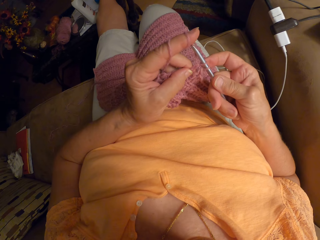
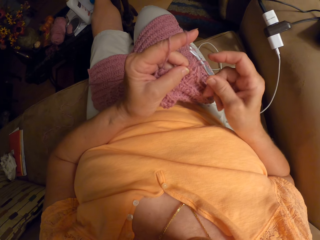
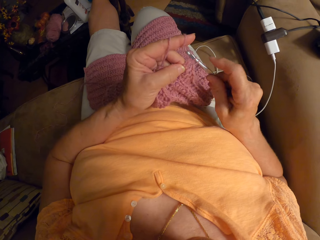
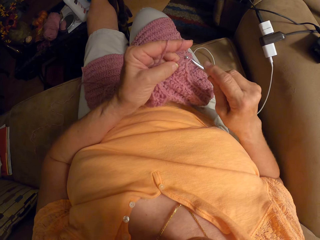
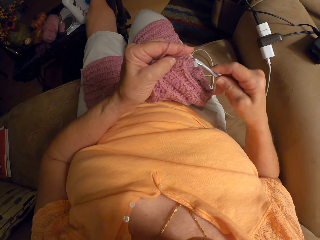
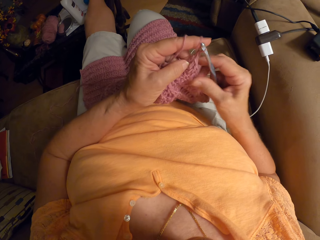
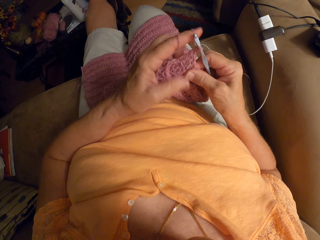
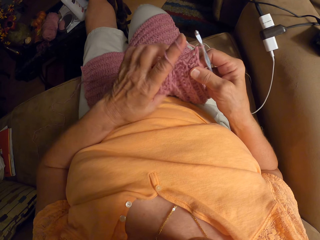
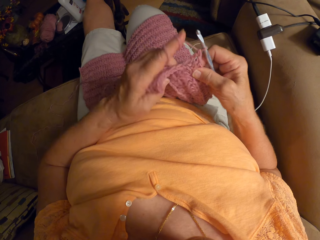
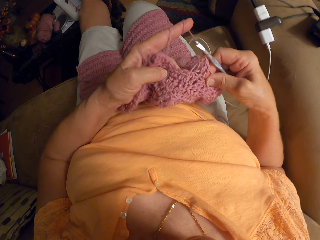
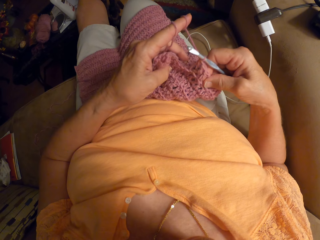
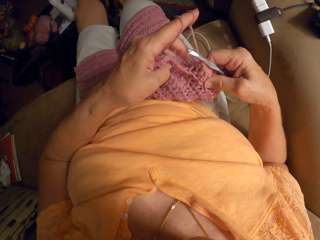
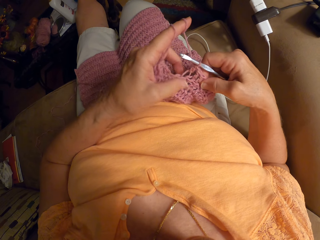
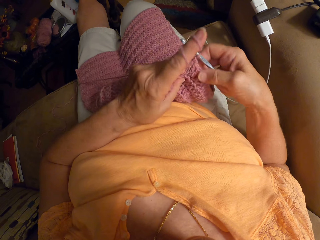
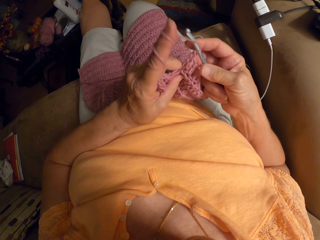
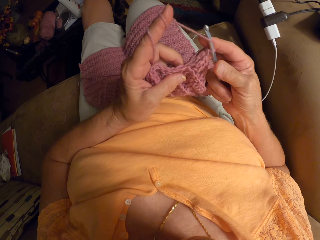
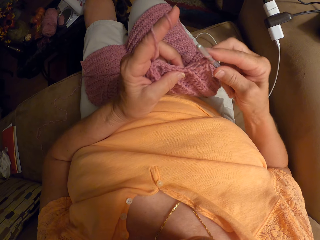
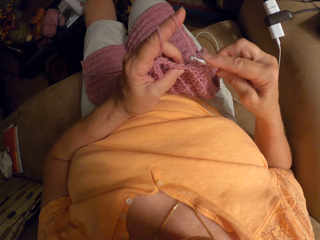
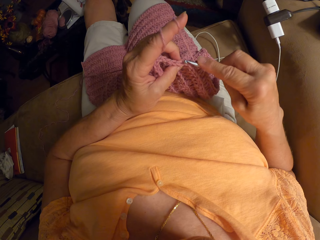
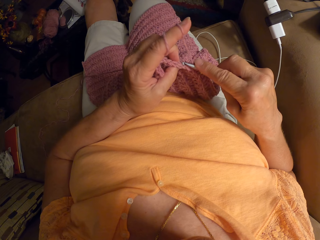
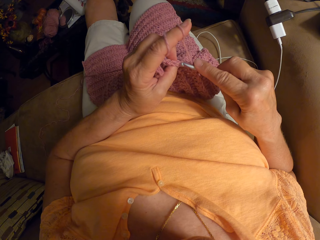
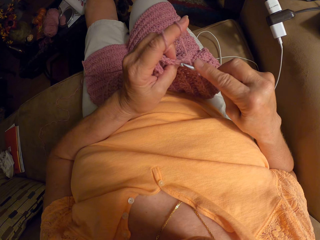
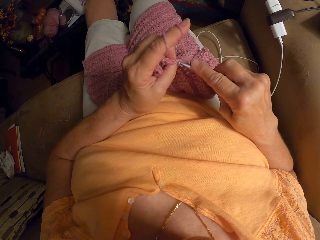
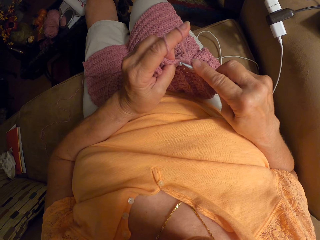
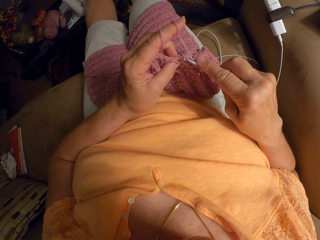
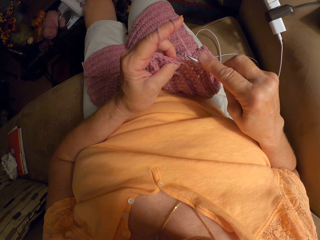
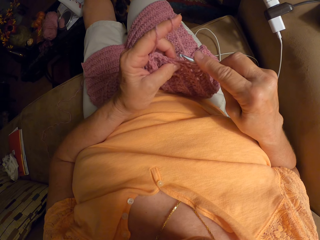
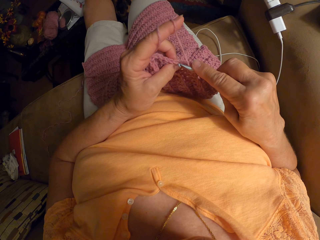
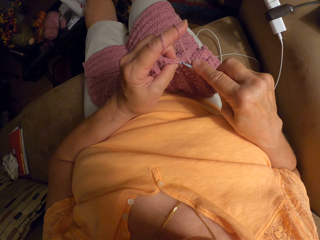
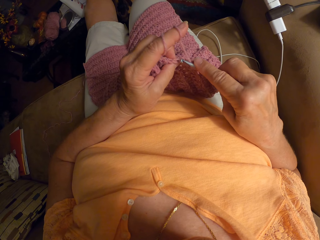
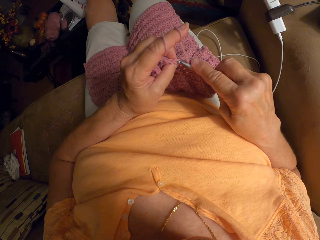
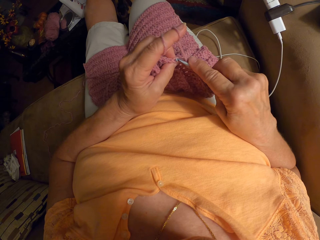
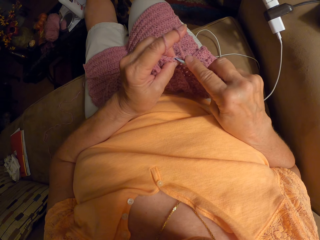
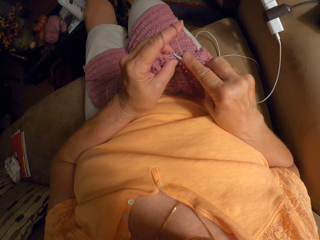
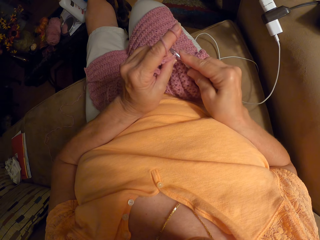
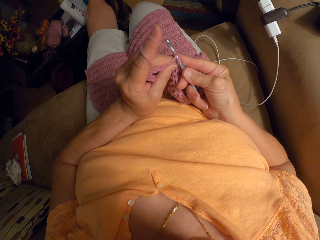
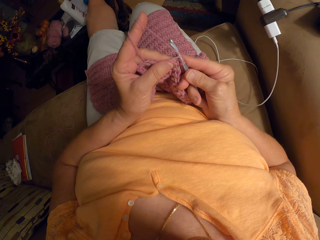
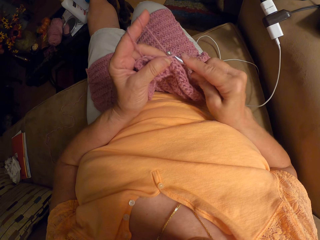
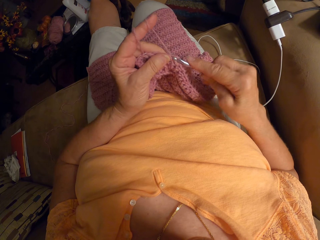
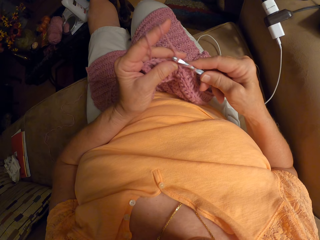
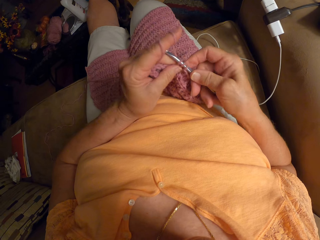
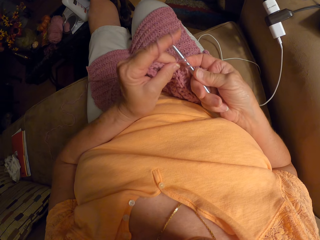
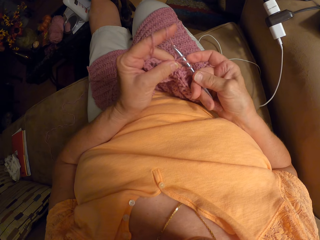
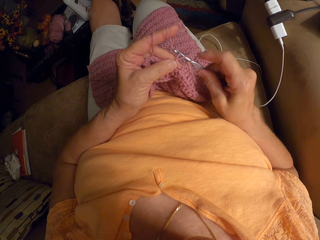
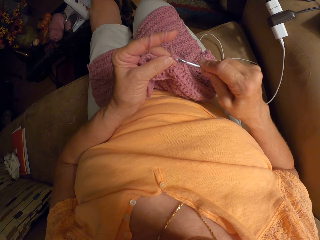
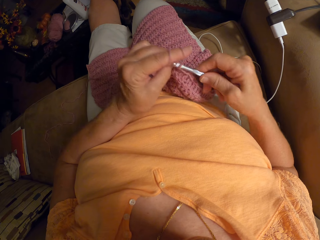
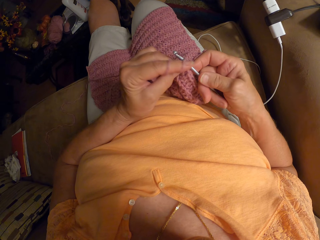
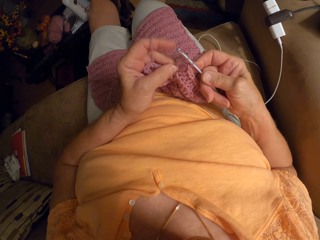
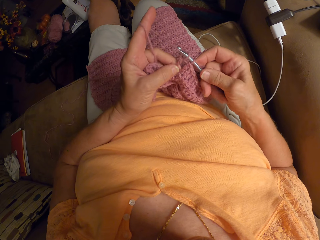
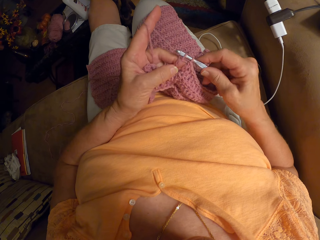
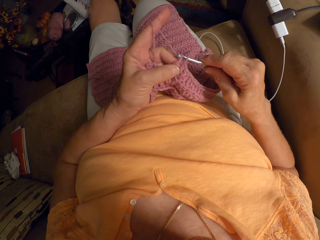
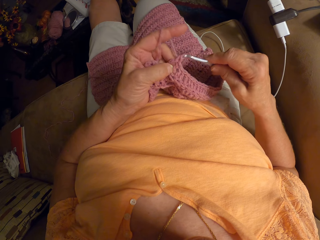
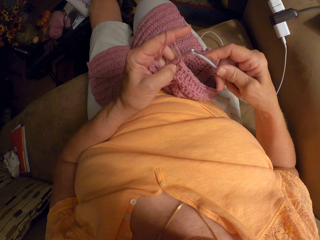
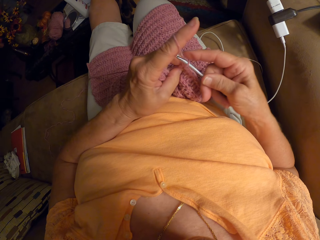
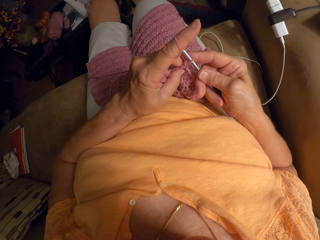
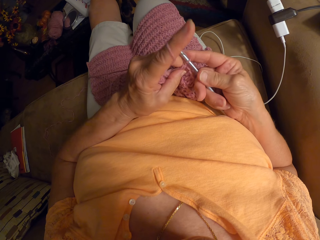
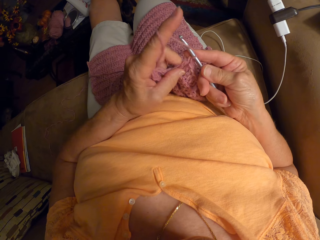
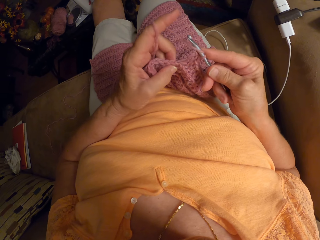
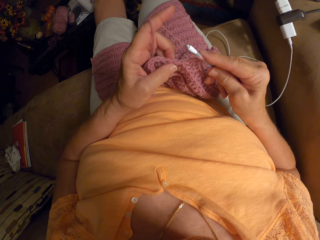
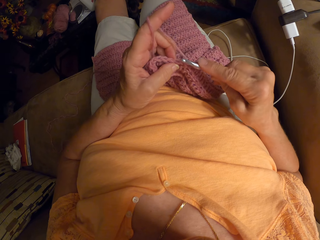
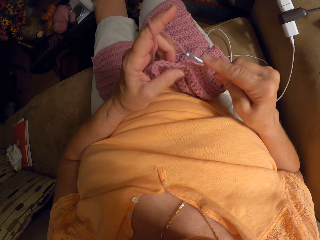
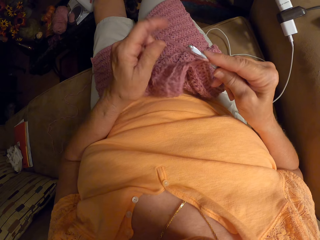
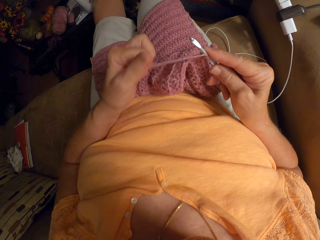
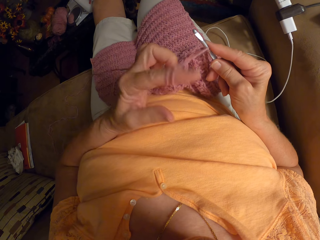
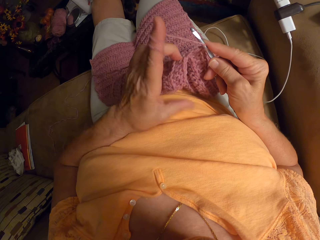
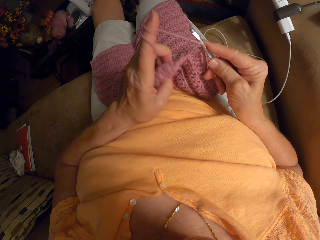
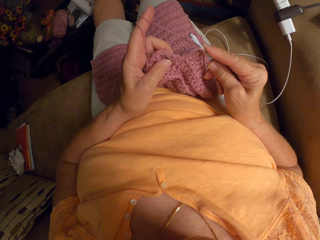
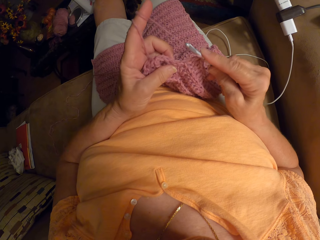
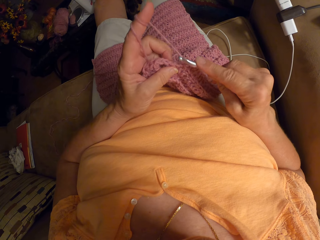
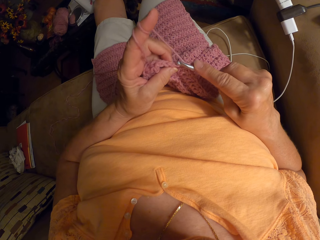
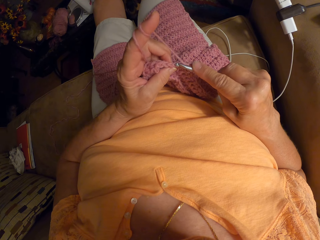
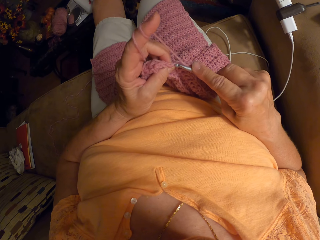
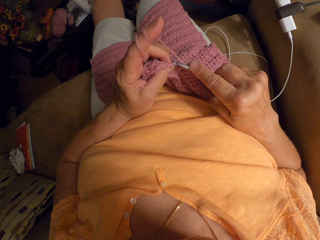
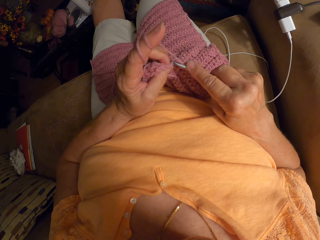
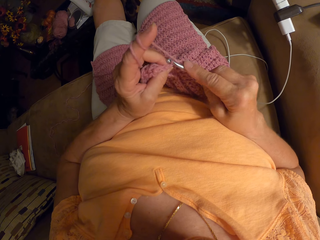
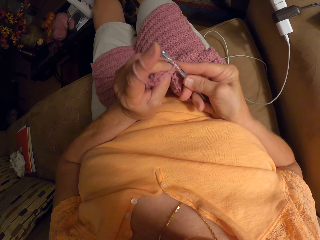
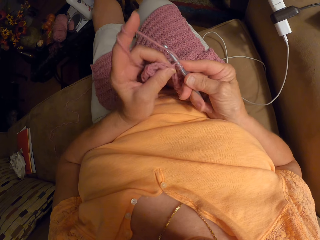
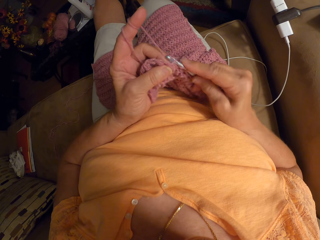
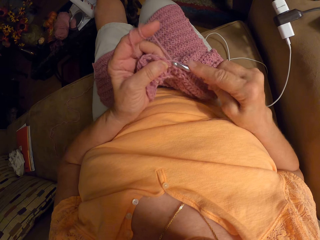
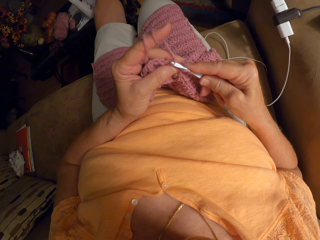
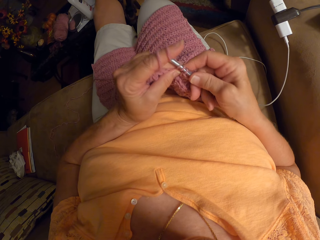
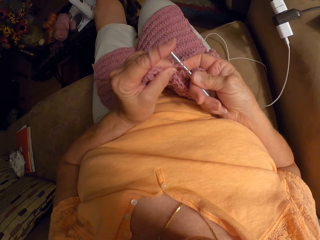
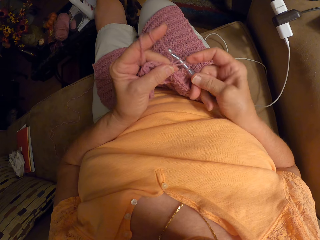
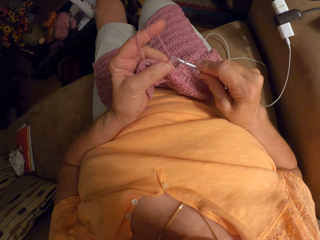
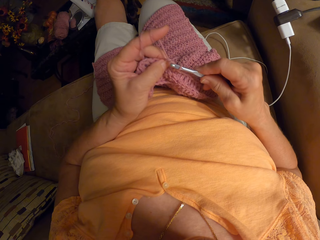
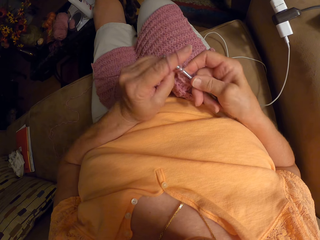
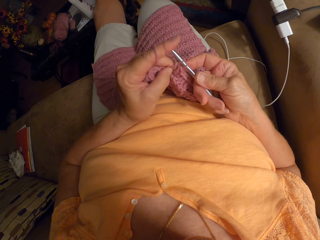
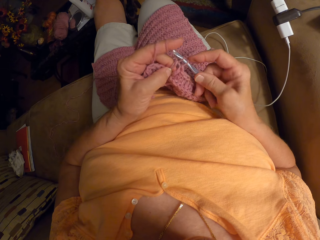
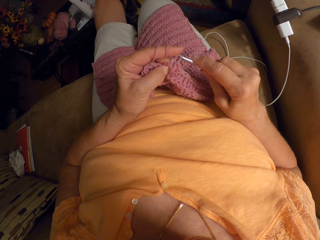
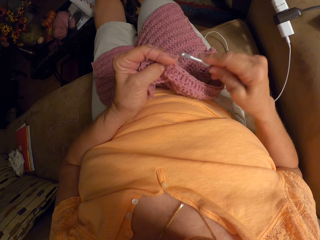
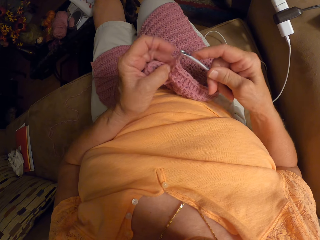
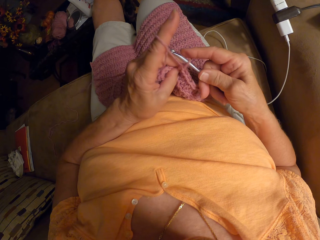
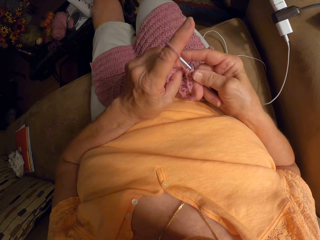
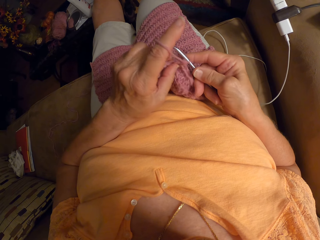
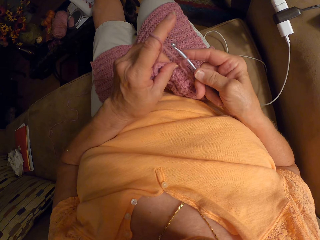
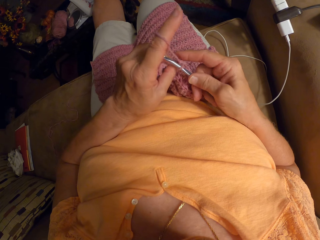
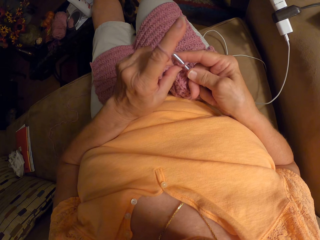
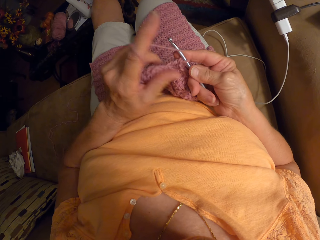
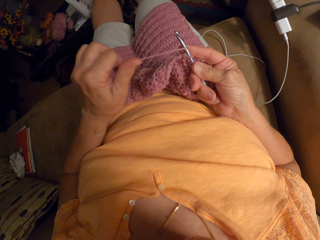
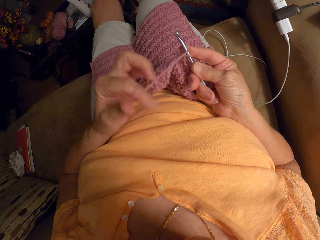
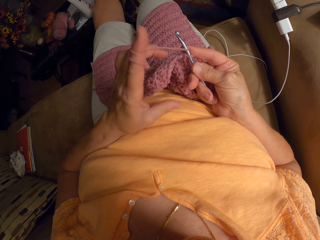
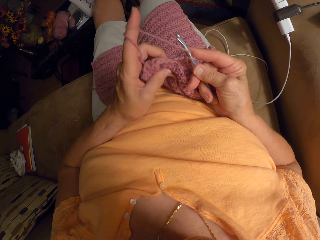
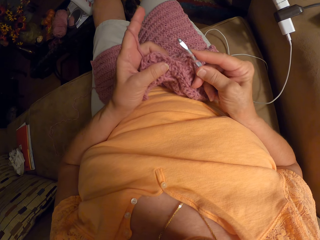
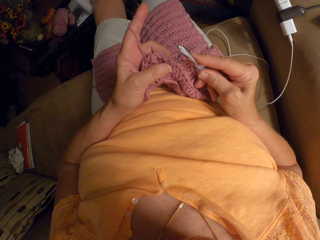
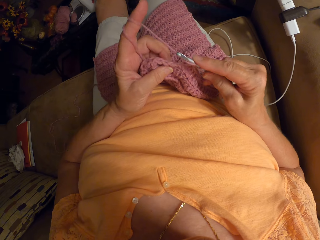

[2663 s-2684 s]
The camera wearer adjusts the crochet with both hands. They continue crocheting the yarn with the crochet hook. They let go of the cloth with the left hand. They roll the wool on the finger. They plait the cloth.
